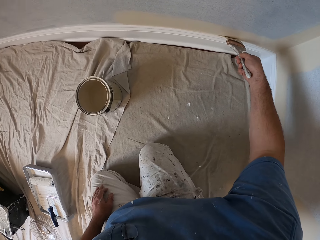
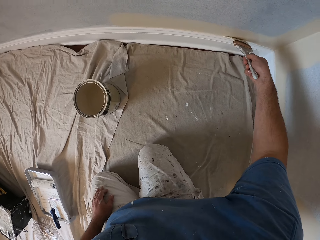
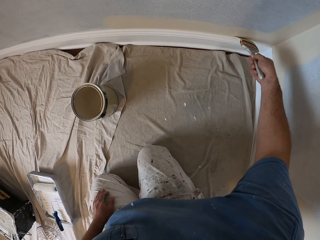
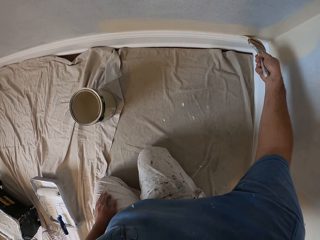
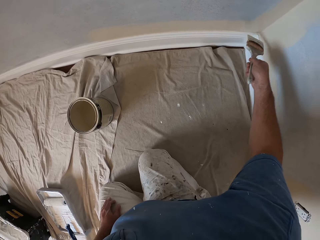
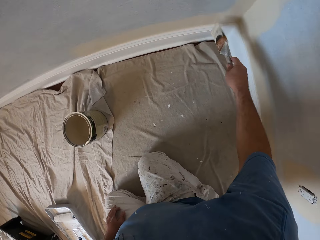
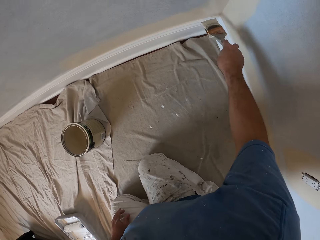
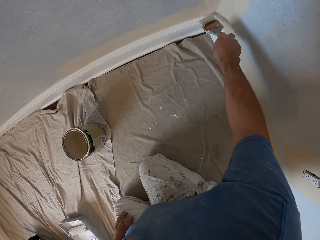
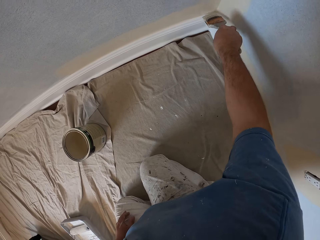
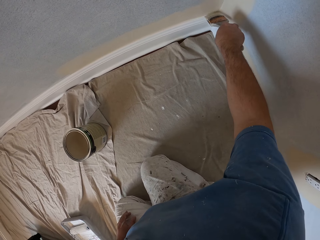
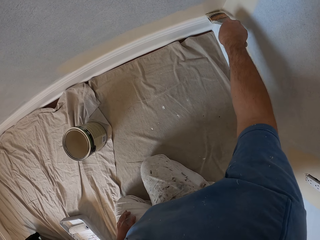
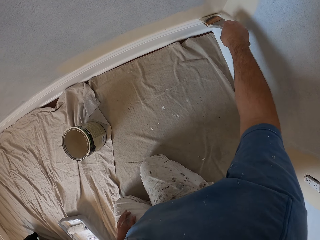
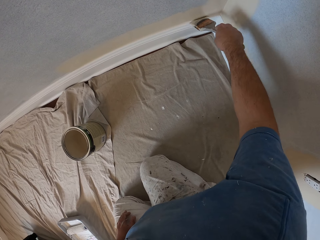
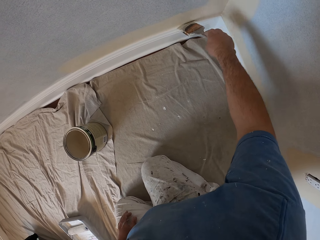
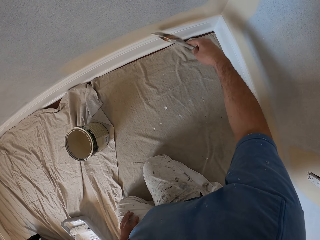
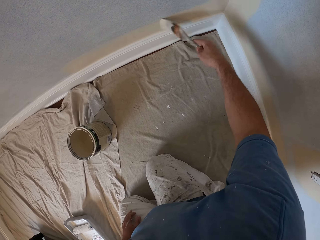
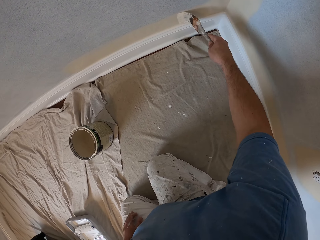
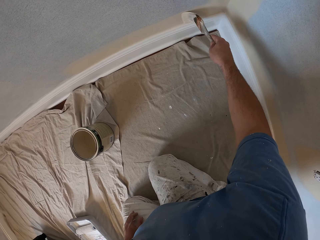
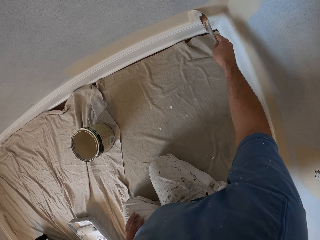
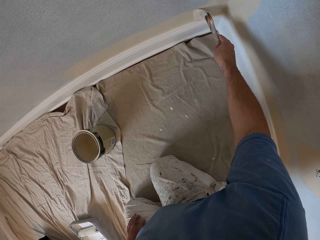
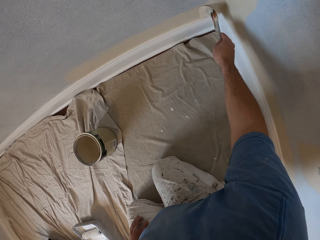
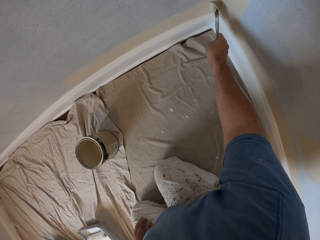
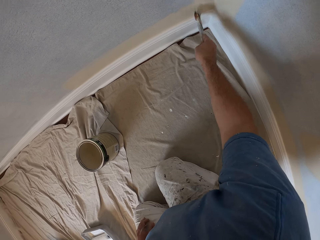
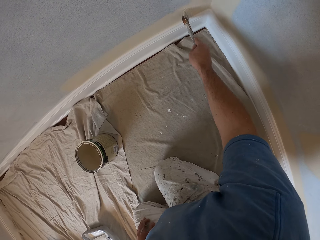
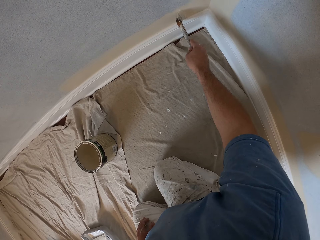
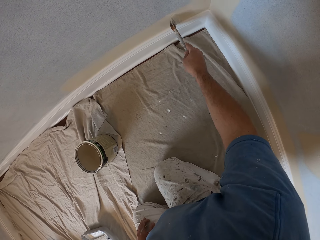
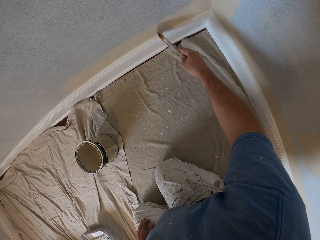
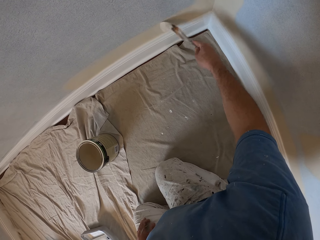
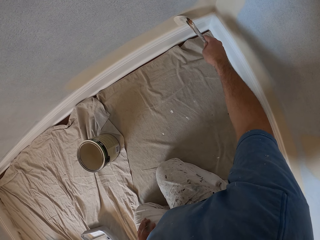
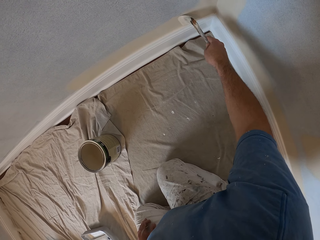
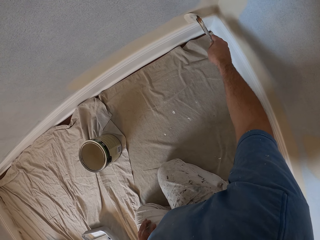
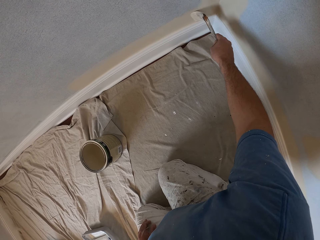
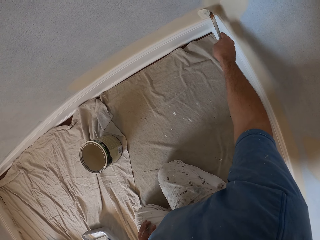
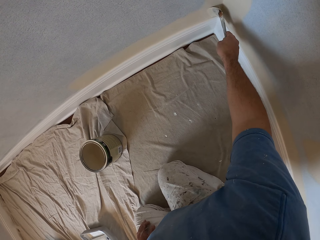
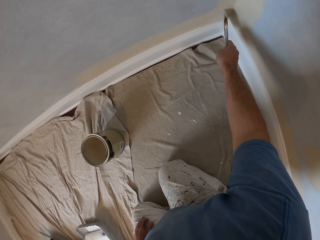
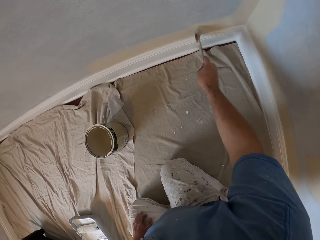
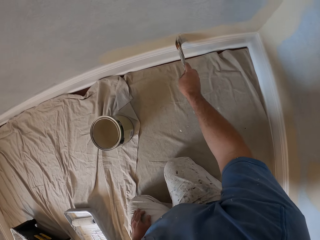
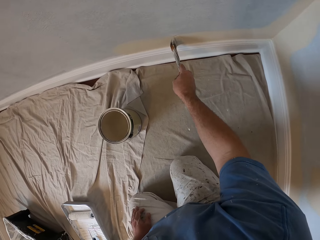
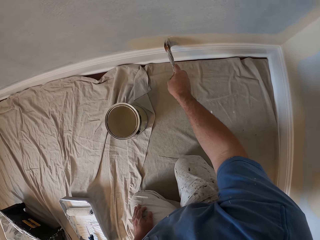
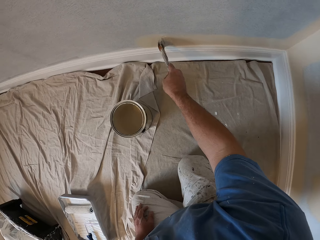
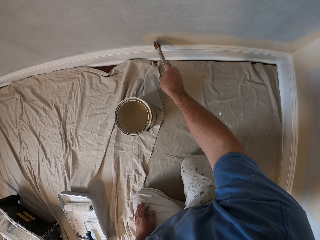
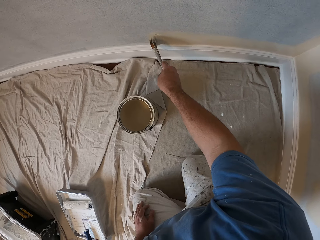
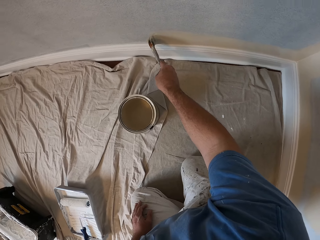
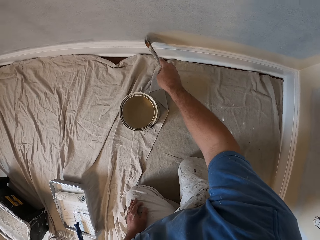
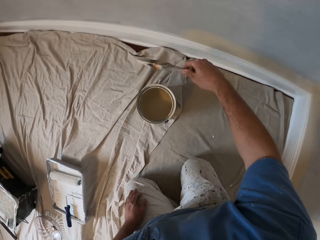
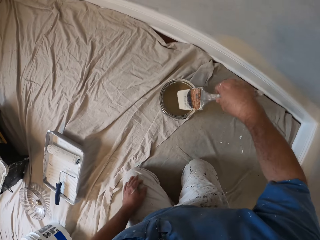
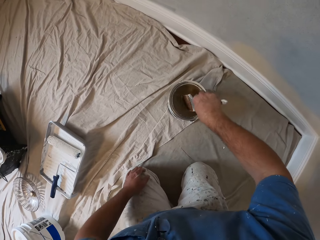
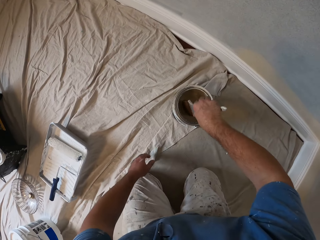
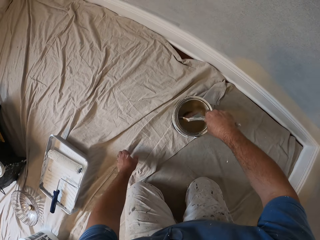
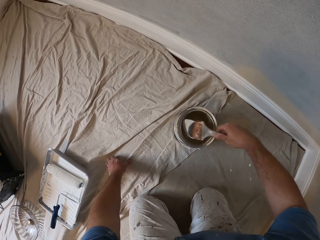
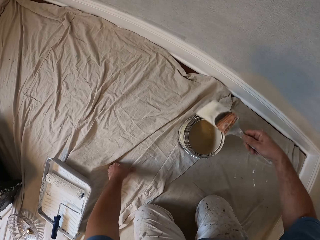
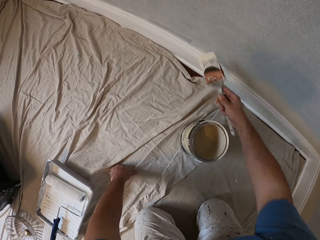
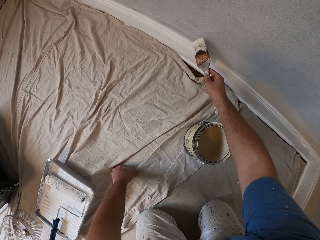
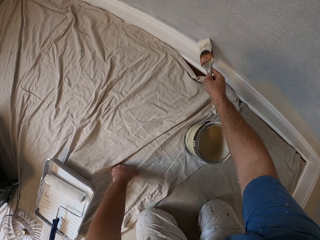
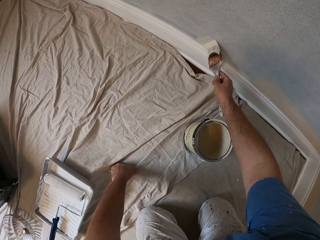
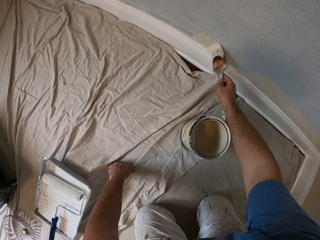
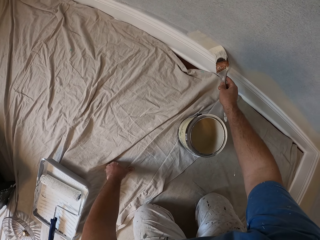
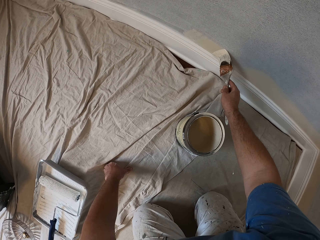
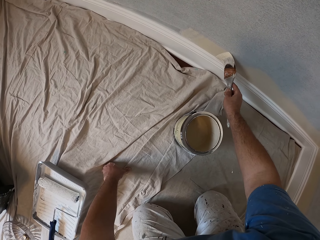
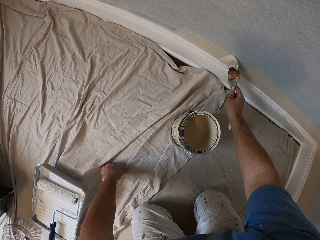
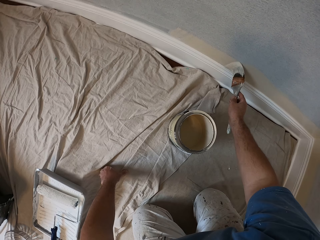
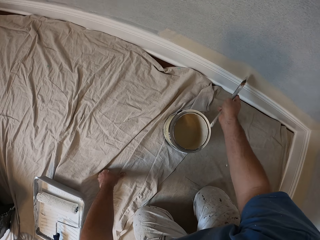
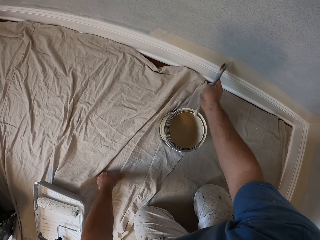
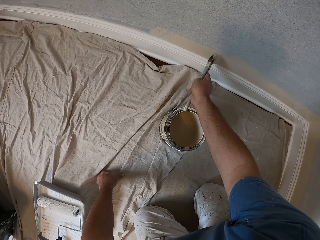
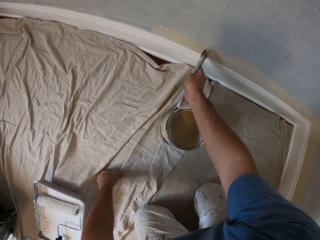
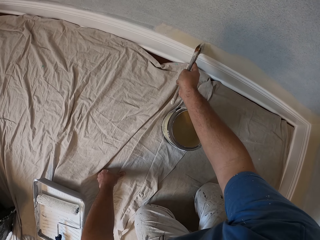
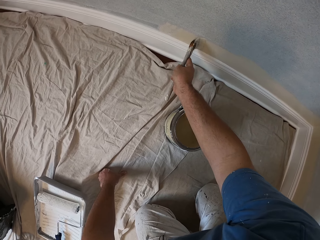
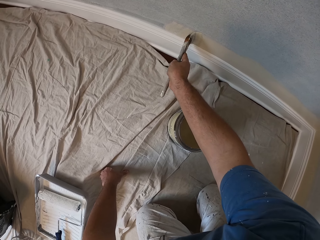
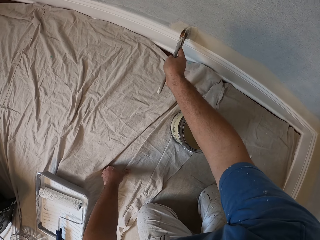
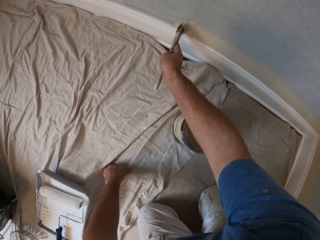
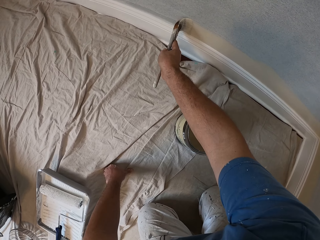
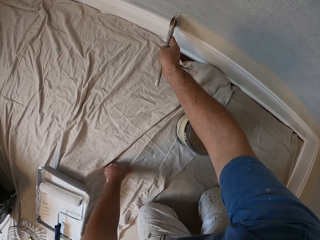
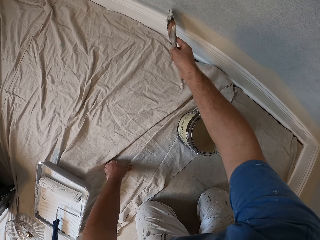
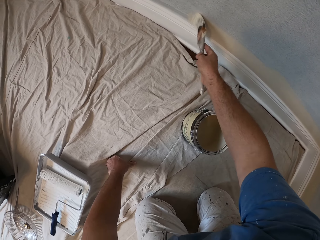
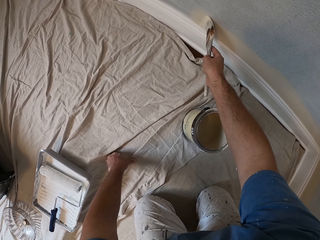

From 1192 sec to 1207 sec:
The camera wearer removes the paint brush from the wall. He dips the paint brush into the paint. He puts his left hand on the floor. He lifts up the paint brush from the paint. He paints the wall with the paint brush.

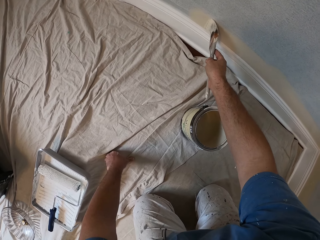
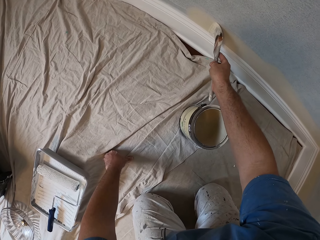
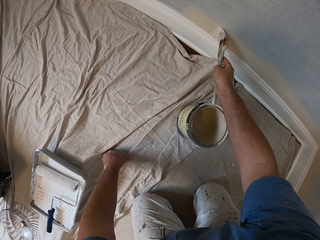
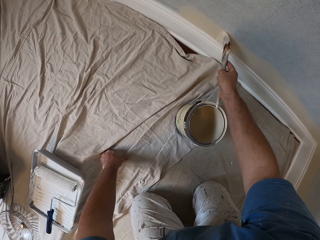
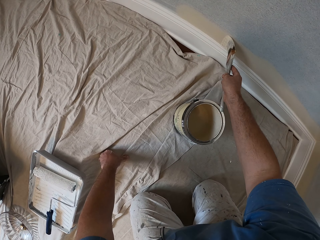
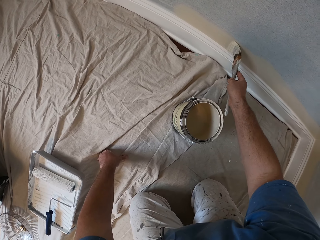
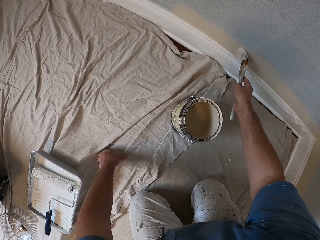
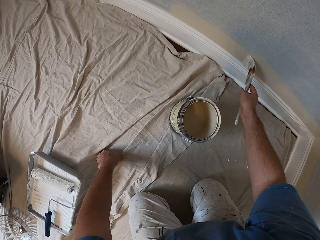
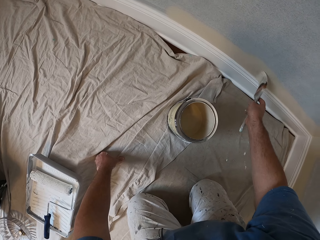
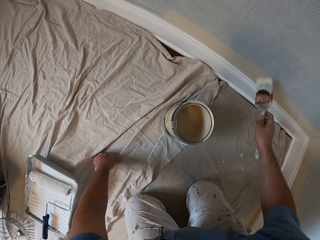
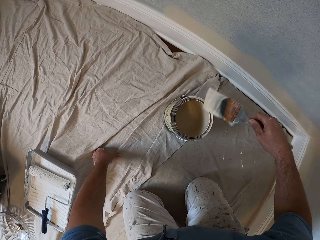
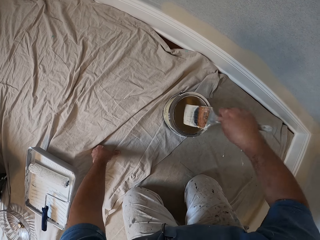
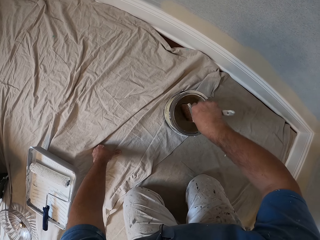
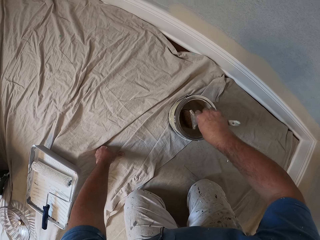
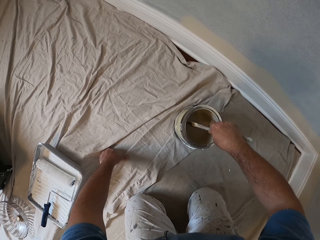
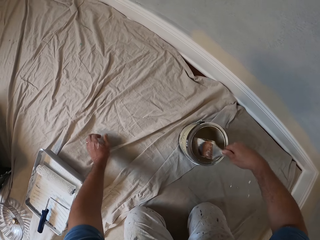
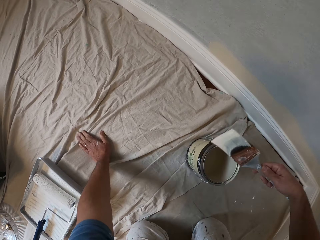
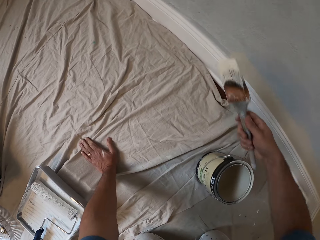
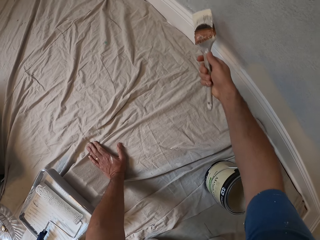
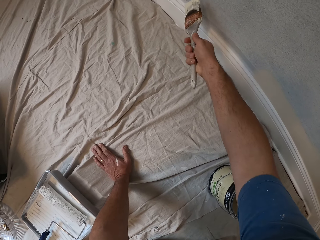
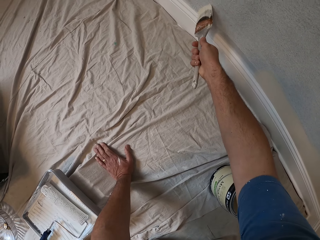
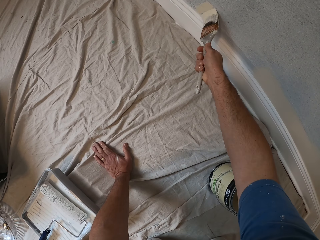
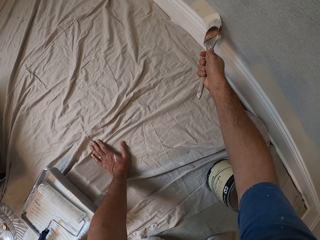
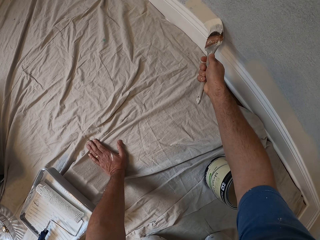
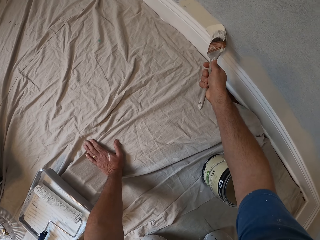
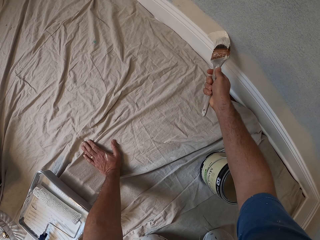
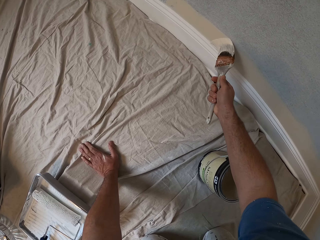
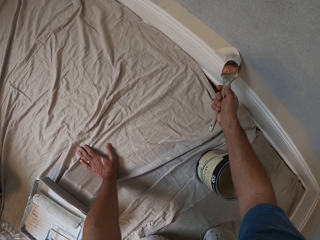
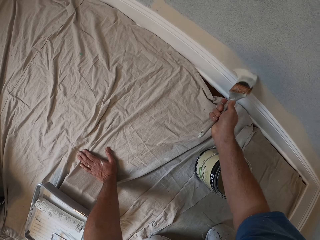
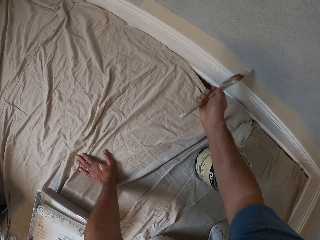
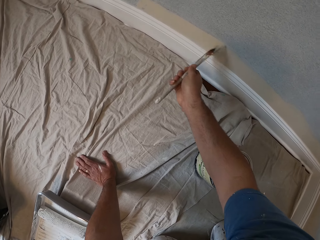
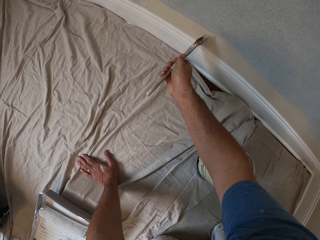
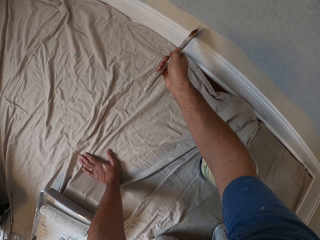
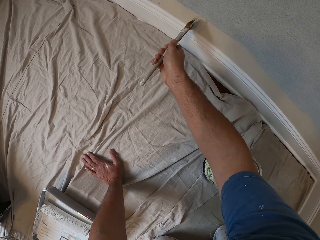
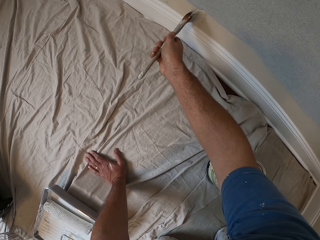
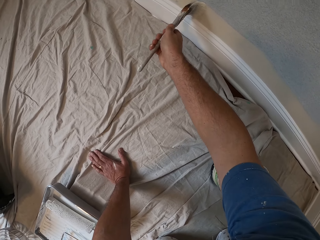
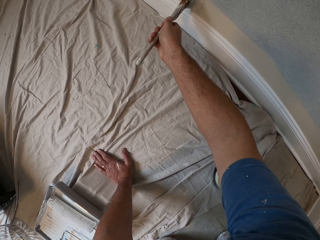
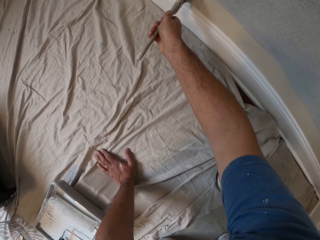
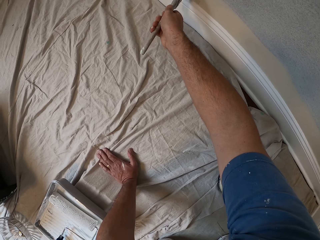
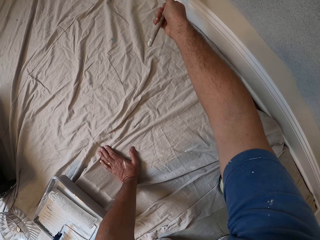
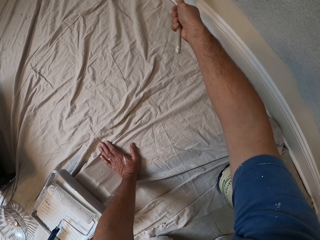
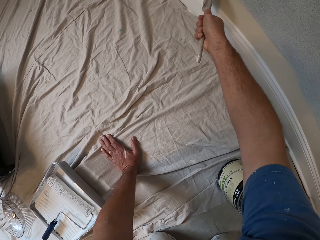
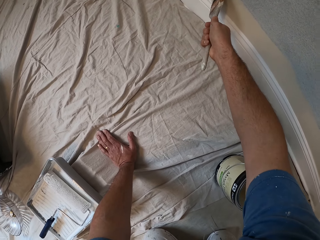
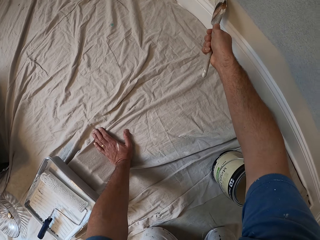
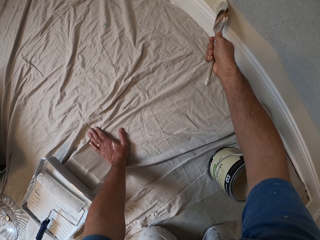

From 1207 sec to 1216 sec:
The camera wearer removes the paint brush from the wall. He dips the paint brush into the paint. He moves his left hand on the floor. He lifts up the paint brush from the paint. He paints the wall with the paint brush.
